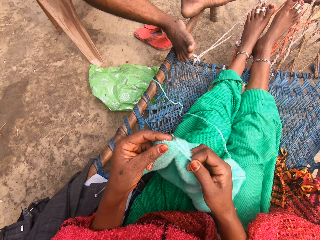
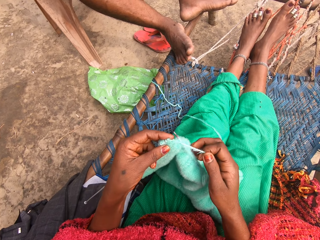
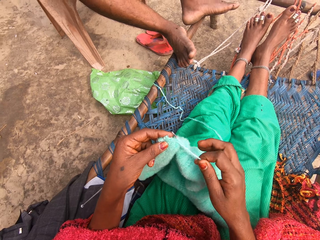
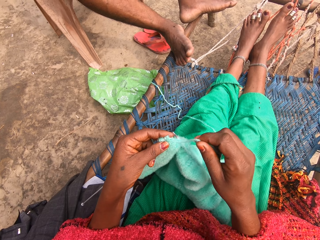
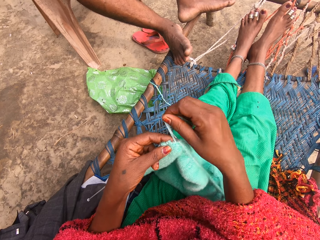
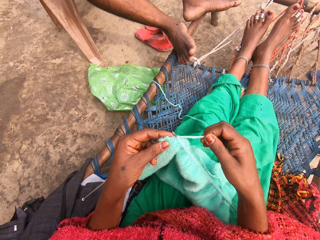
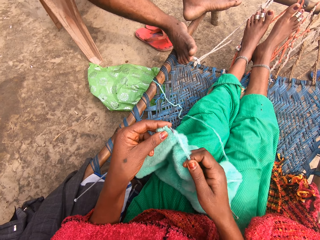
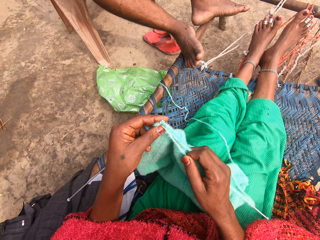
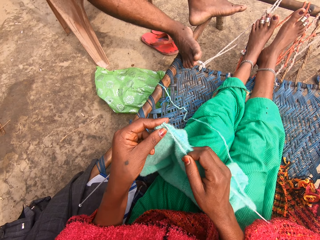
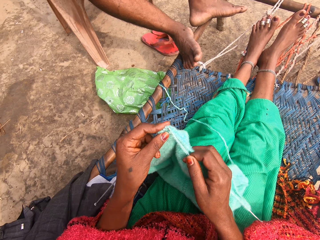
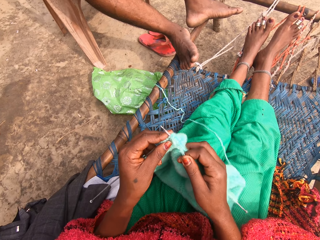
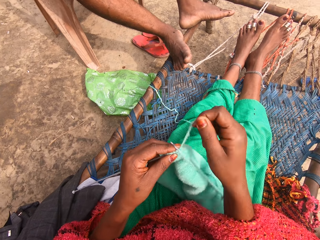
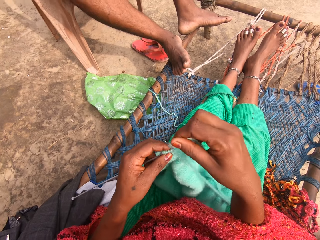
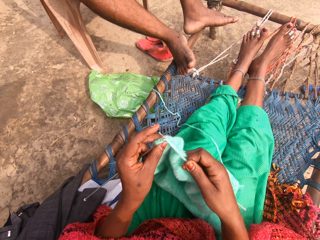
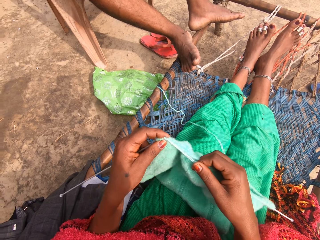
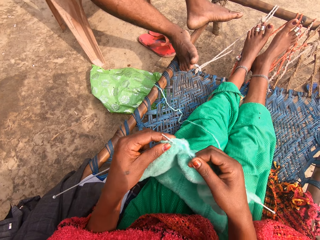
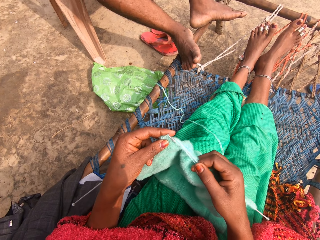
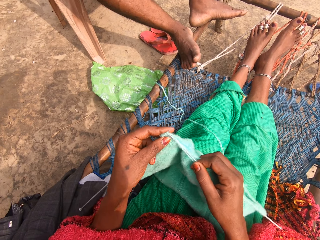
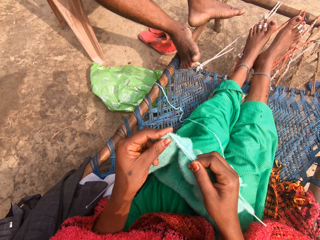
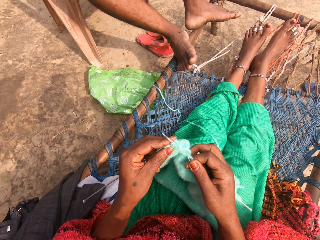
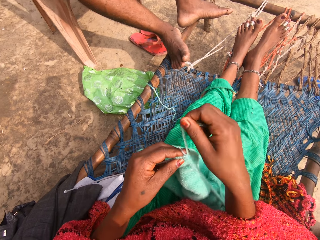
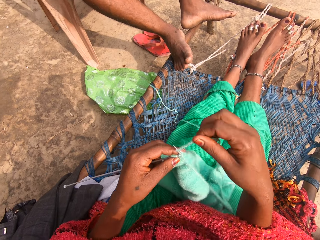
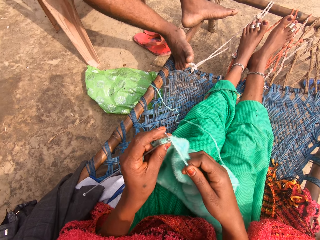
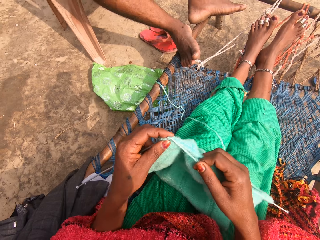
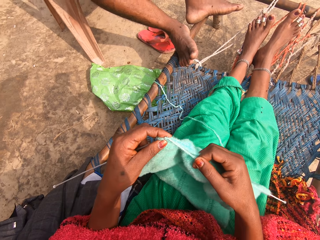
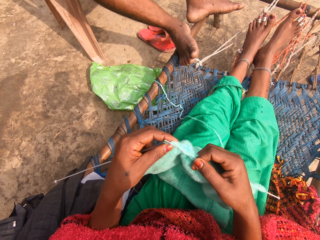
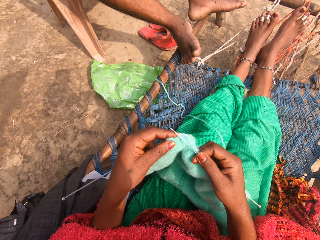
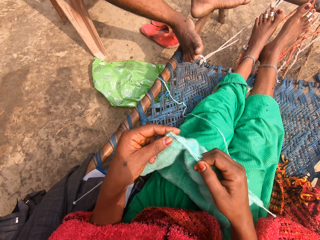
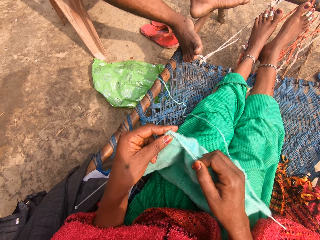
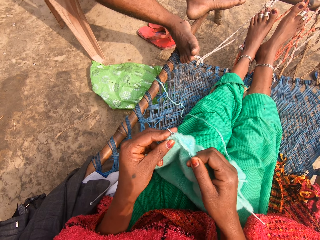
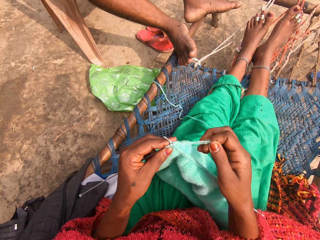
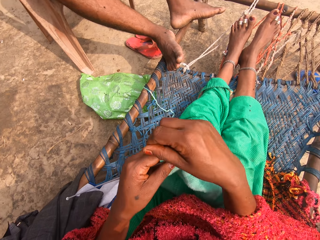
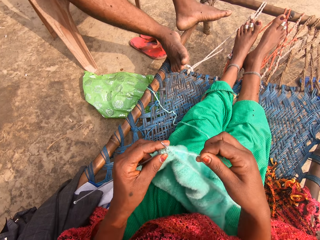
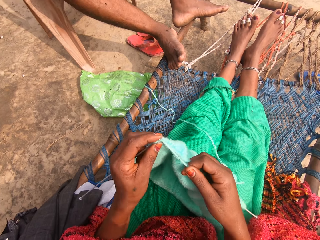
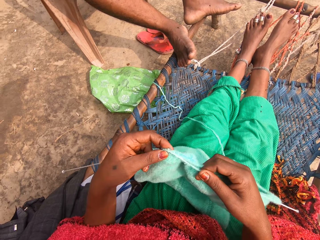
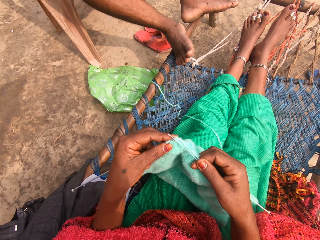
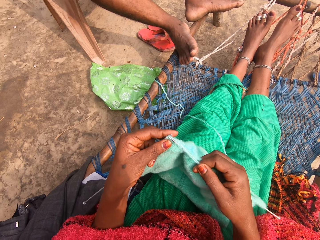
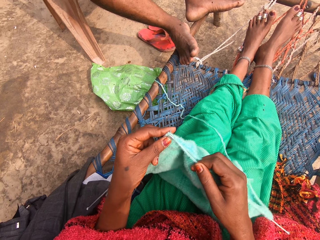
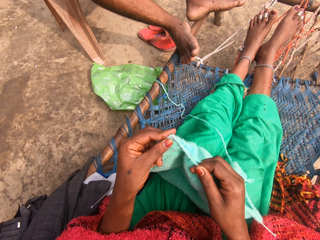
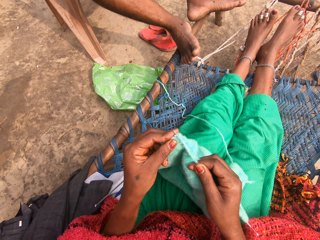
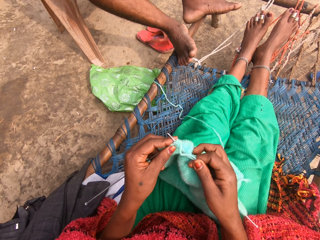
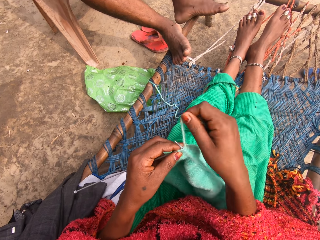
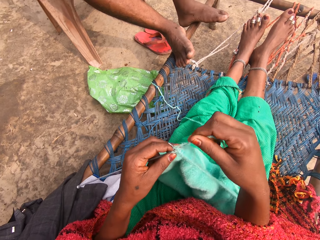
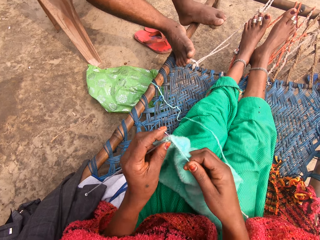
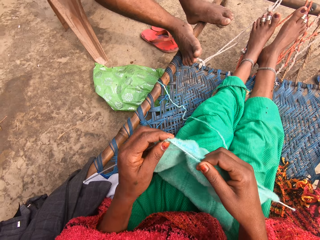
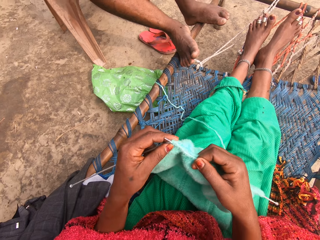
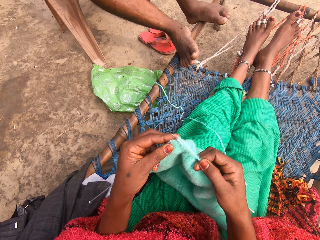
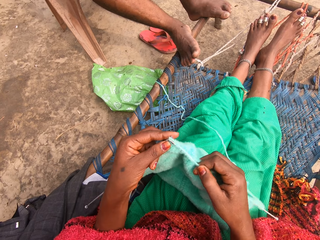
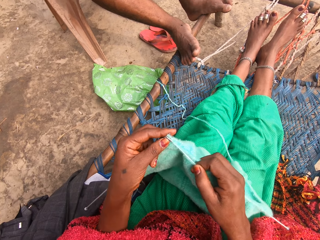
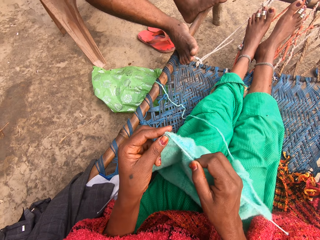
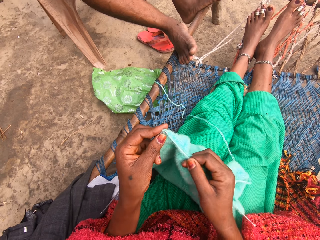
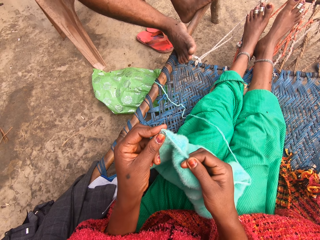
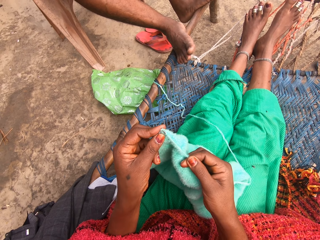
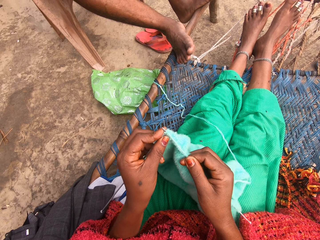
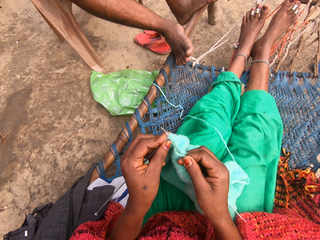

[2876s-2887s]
The camera wearer knits the fabric with the knitting needles. They roll the yarn around one of the knitting needles. They knit the fabric with the knitting needles. They roll the yarn around one of the knitting needles. They knit the fabric with the knitting needles. They roll the yarn around one of the knitting needles. They knit the fabric with the knitting needles. They roll the yarn around one of the knitting needles. They knit the fabric with the knitting needles. They roll the yarn around one of the knitting needles. They knit the fabric with the knitting needles.

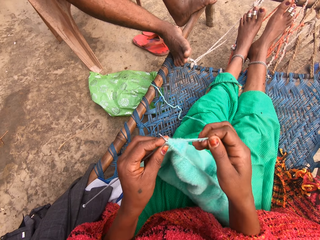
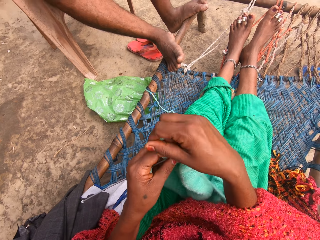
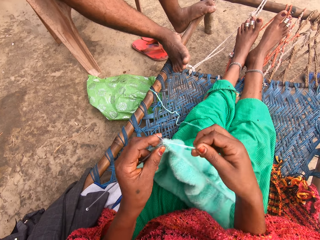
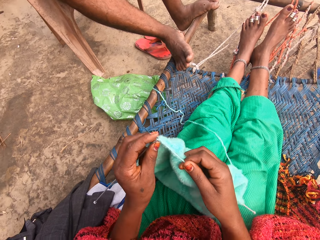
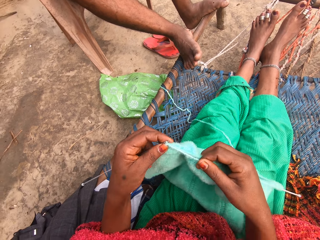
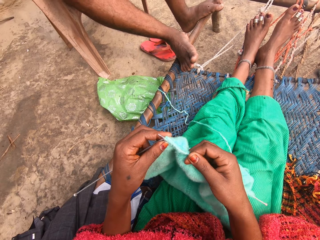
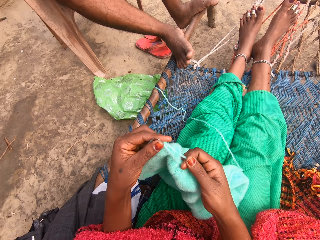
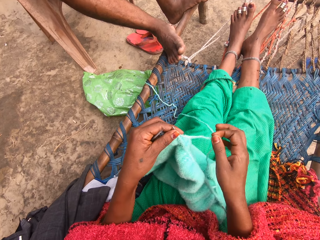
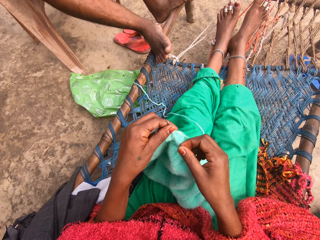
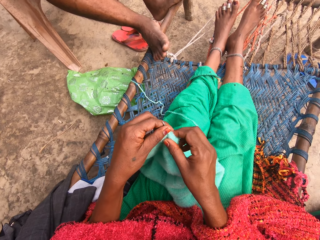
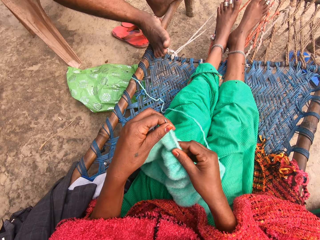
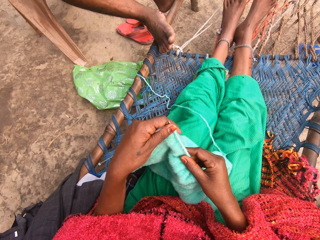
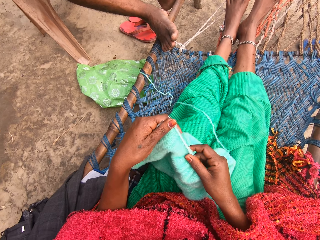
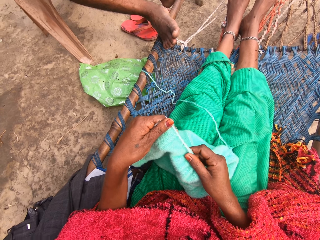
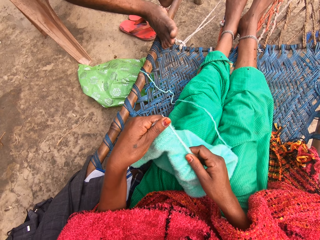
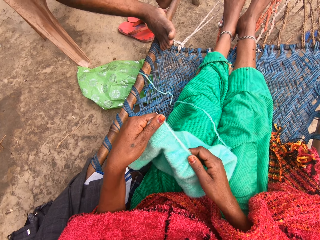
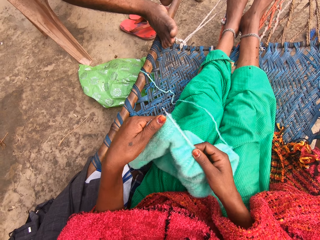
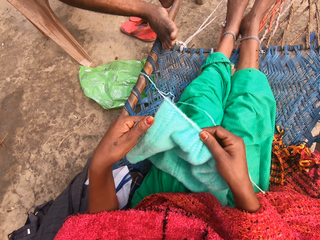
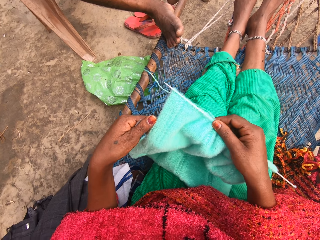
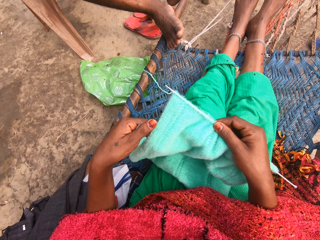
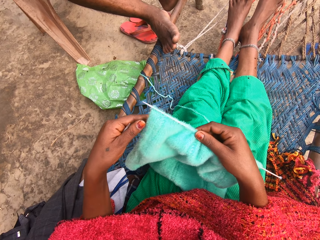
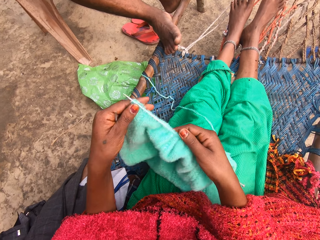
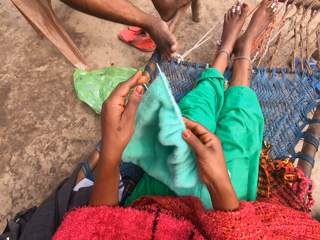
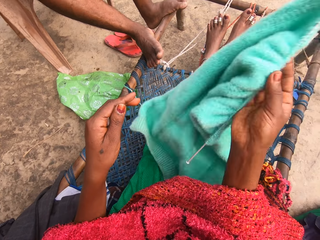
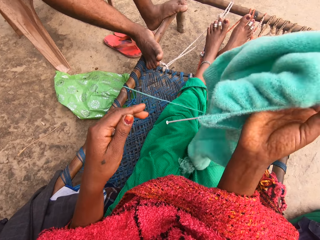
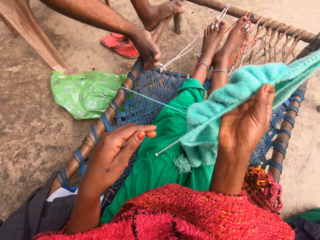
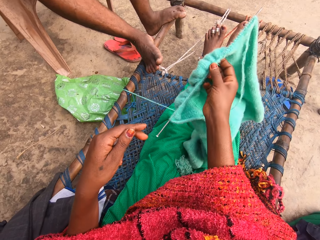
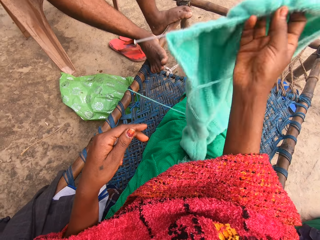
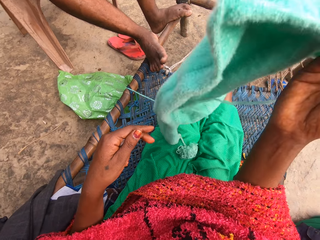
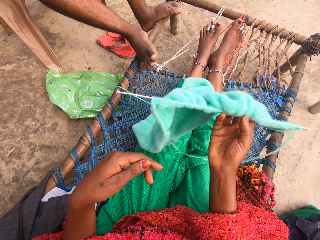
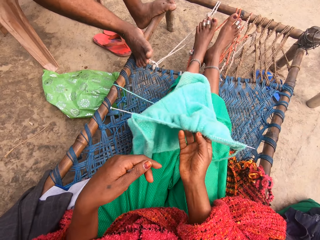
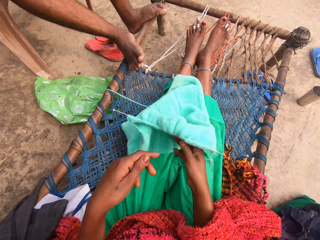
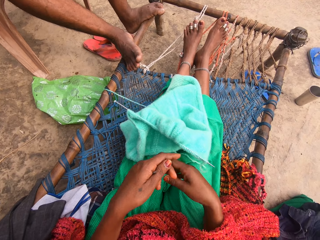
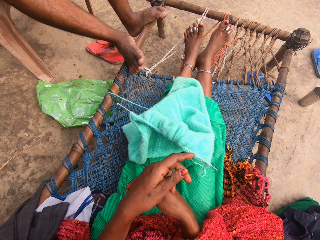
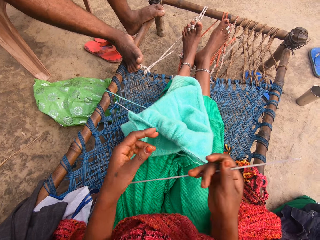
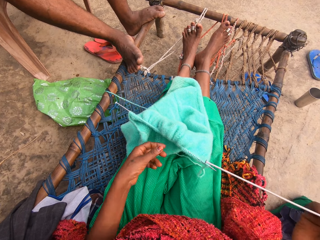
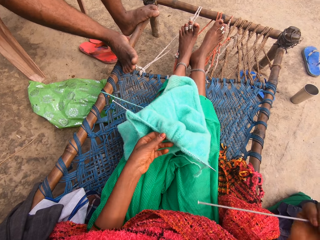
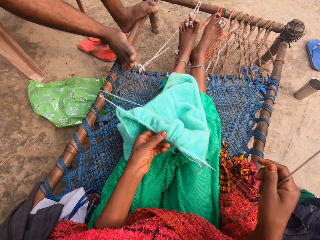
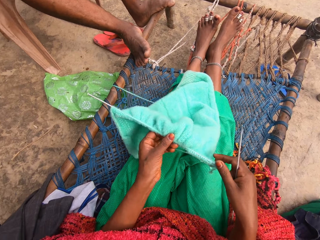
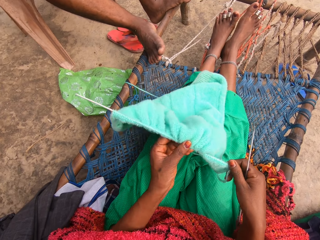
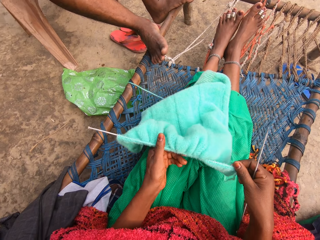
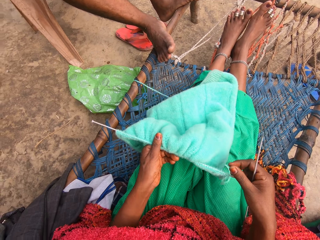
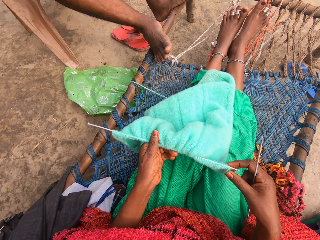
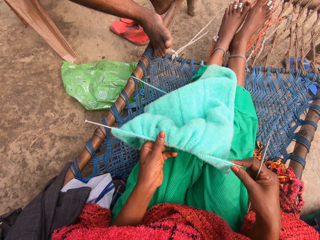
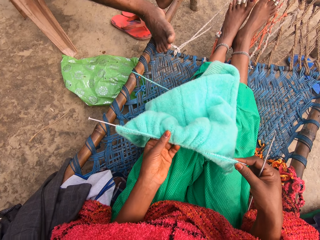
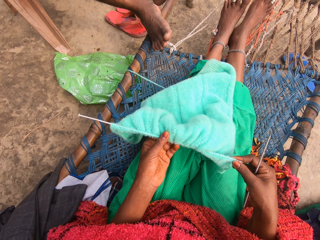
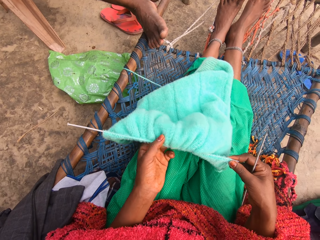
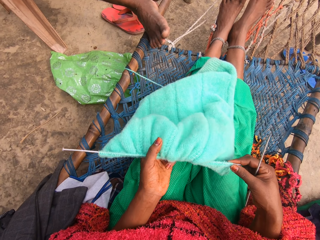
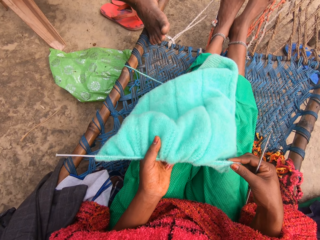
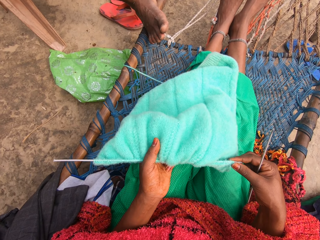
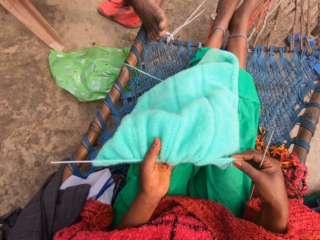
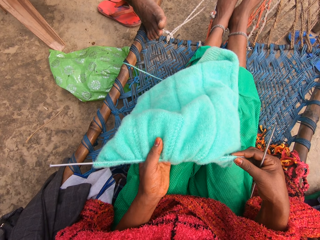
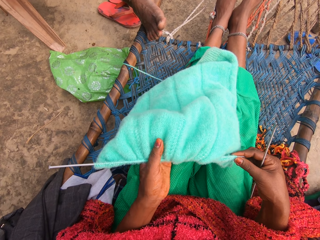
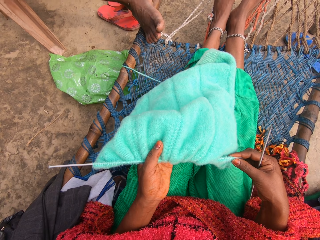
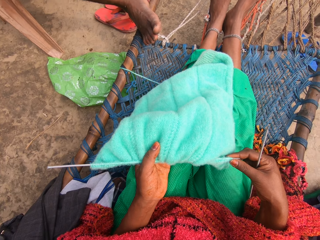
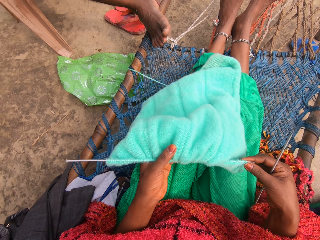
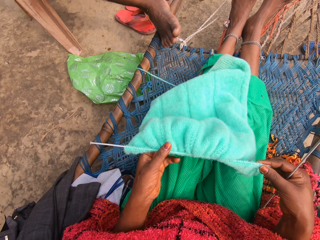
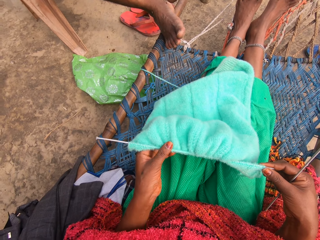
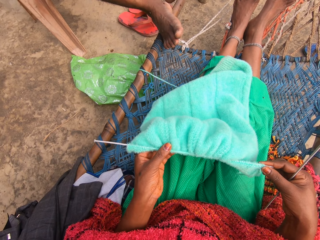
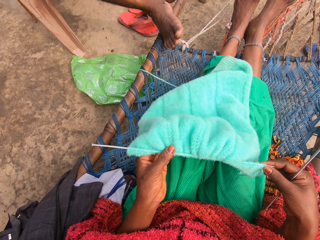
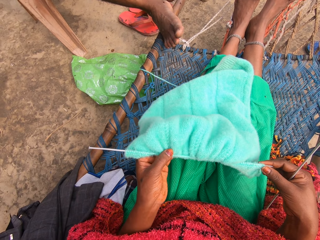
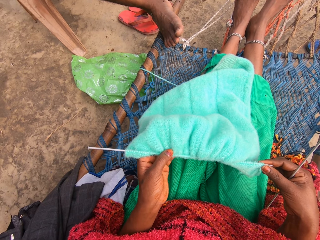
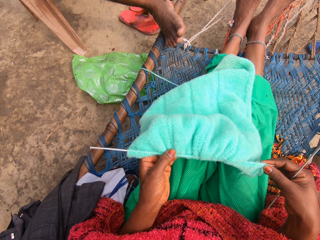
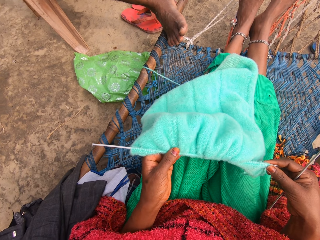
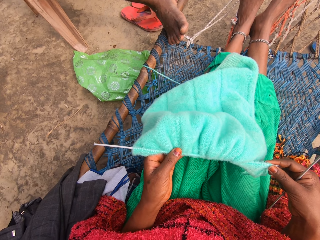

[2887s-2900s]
The camera wearer rolls the yarn around one of the knitting needles. She knits the fabric with the knitting needles. She adjusts the fabric. She checks the fabric. She turns the fabric. She moves the fabric. She drops the fabric on her legs. She collects one of the knitting needles with her right hand. She picks the fabric from her legs. She adjusts the fabric. She checks the fabric.
